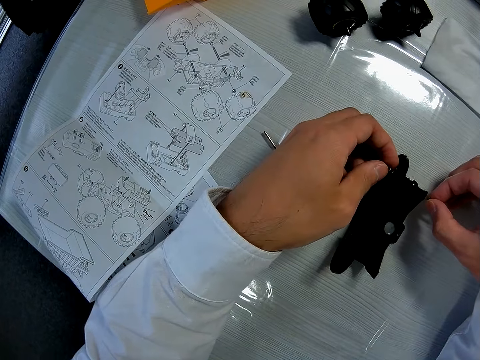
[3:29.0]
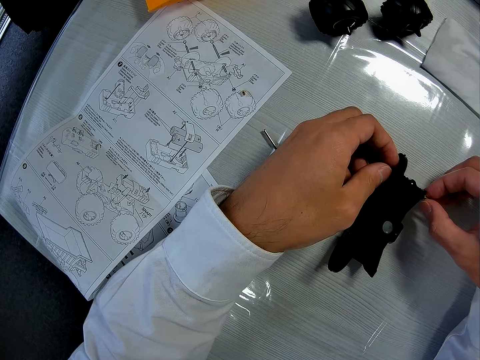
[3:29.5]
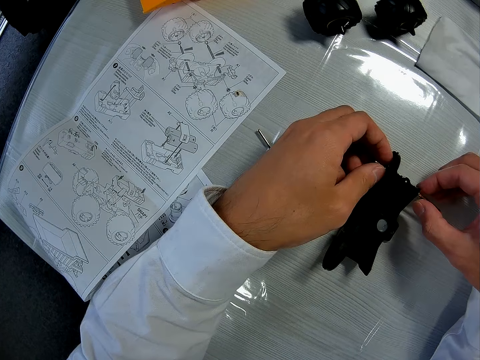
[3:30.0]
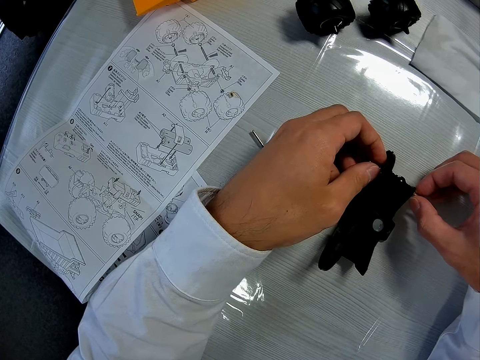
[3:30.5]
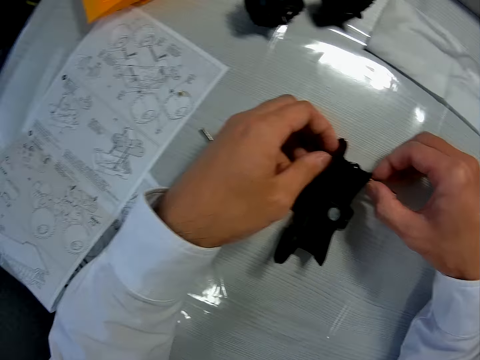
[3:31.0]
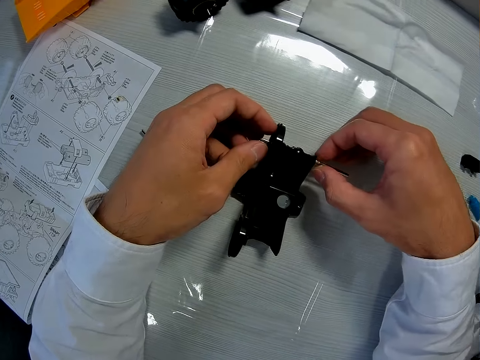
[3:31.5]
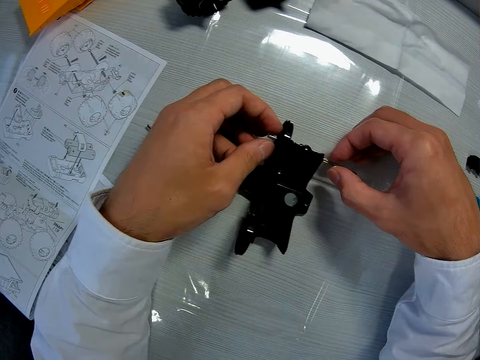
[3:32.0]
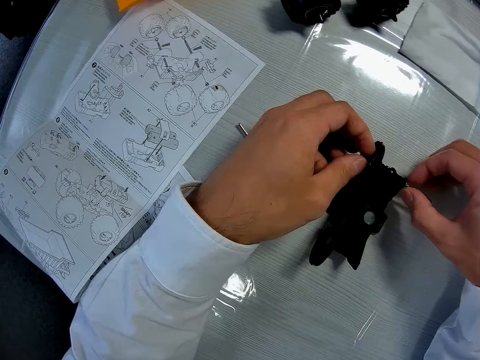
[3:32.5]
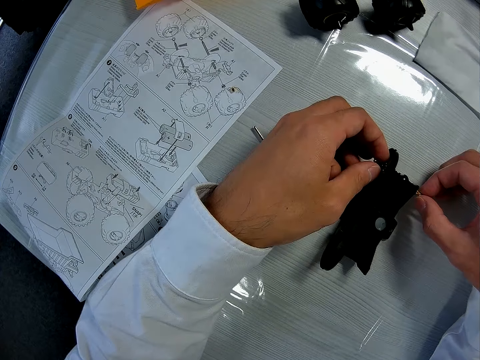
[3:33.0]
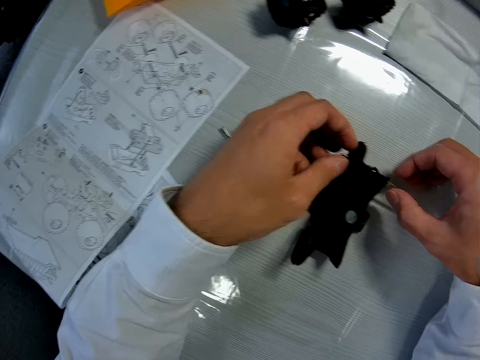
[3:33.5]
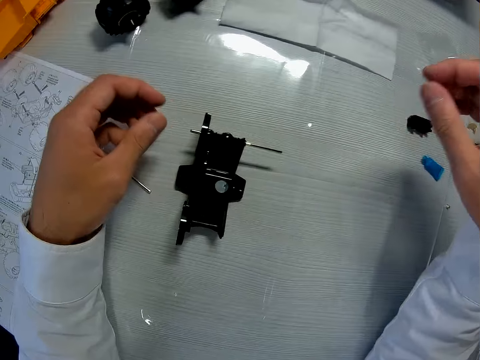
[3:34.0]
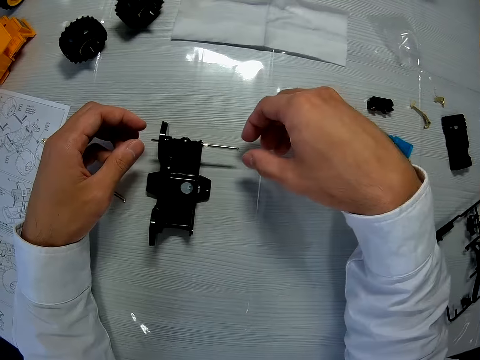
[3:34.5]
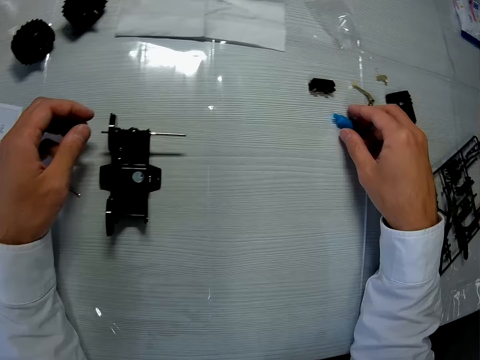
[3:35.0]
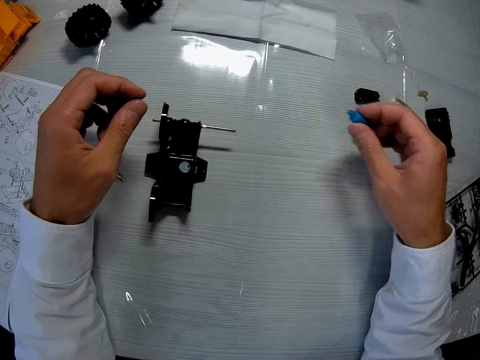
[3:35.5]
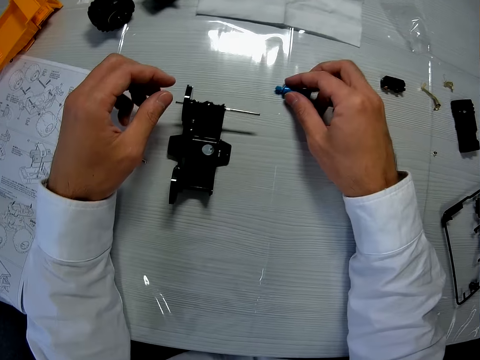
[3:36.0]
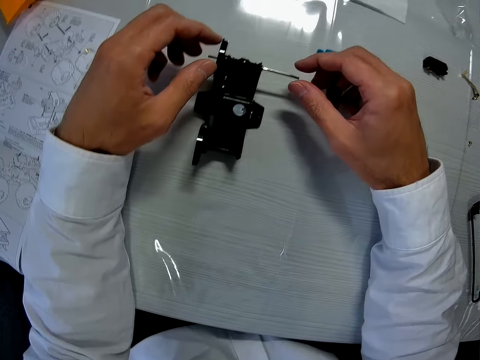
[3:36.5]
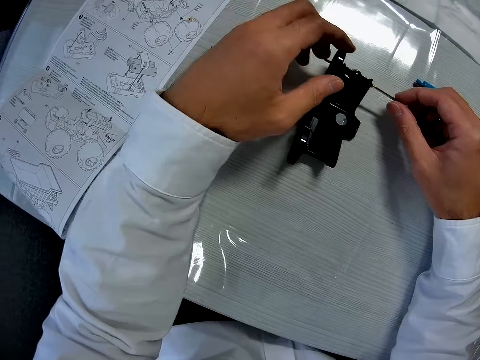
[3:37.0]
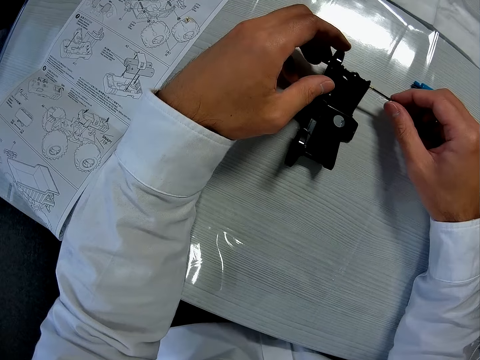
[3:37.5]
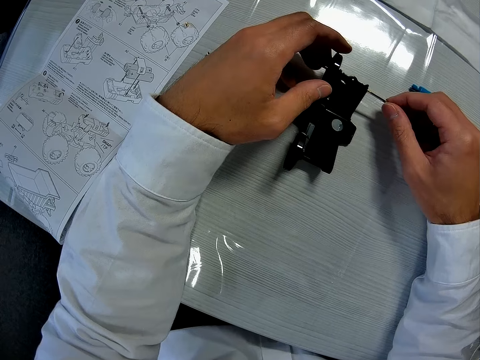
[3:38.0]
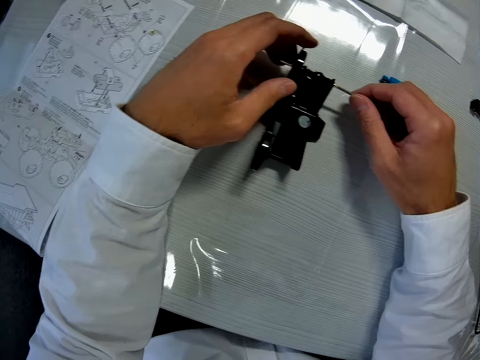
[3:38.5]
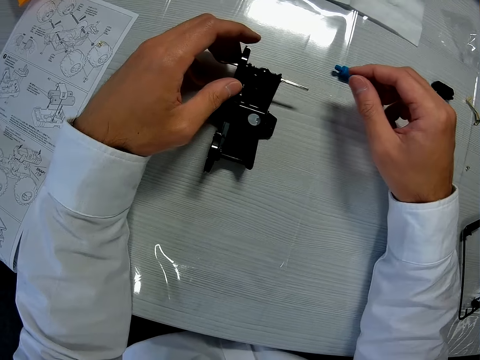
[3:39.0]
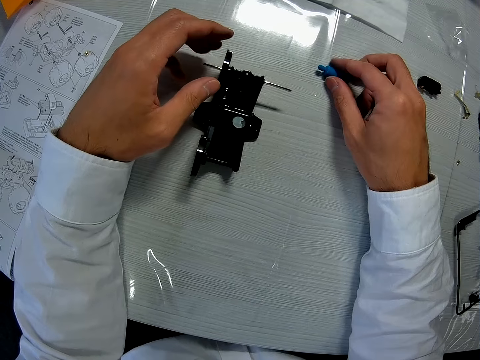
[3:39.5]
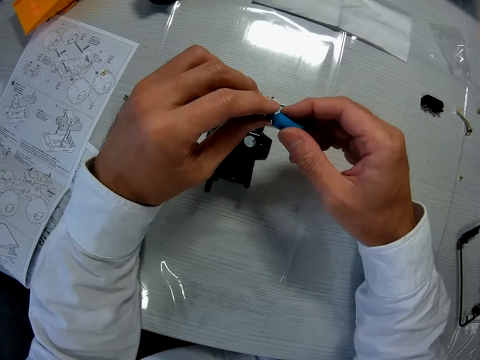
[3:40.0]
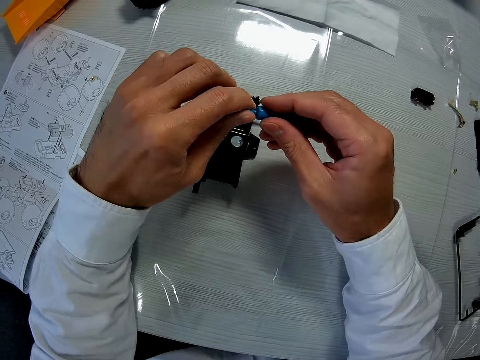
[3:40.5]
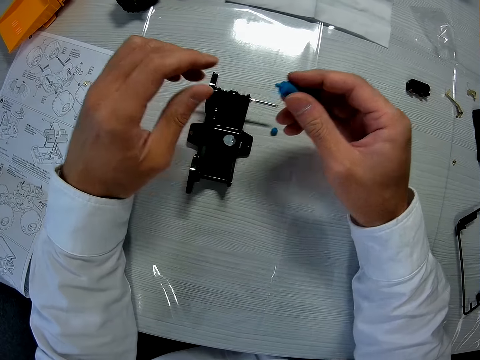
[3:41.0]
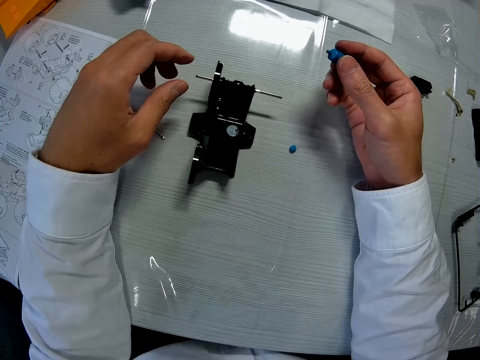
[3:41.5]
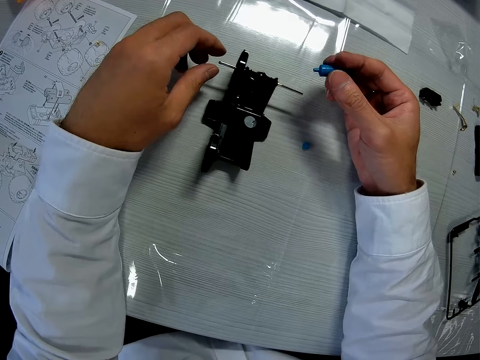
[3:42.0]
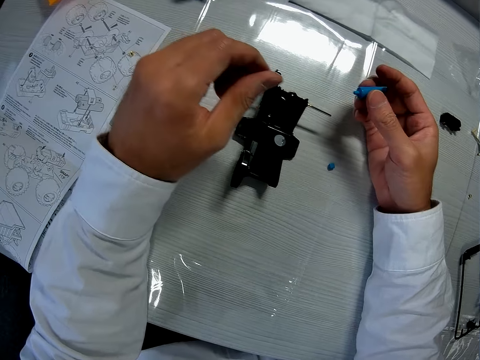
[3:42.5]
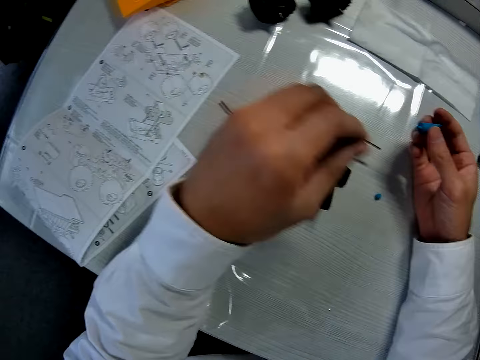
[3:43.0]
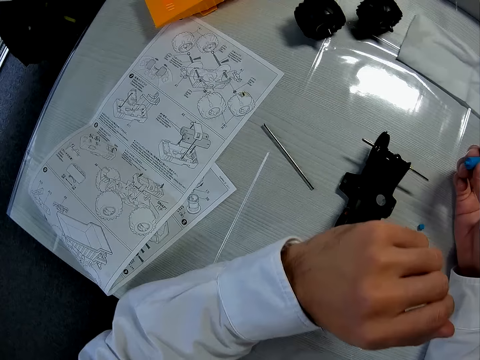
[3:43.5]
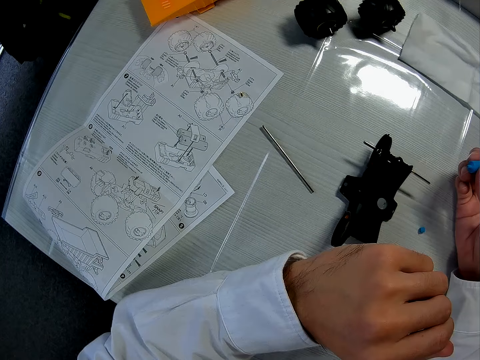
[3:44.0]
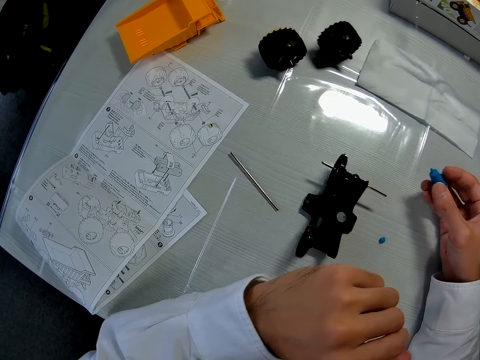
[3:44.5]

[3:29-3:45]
The camera wearer puts something in the start part. He picks up a glue container from the table. He drops the glue container on the table. He holds the start part in the axle shaft. He picks up the glue on the table. He opens the glue container with his hands. He holds the glue with his hand. He stands on the floor.

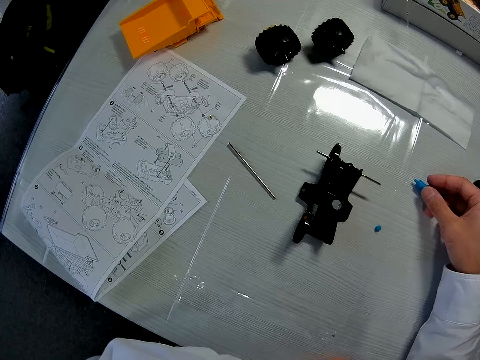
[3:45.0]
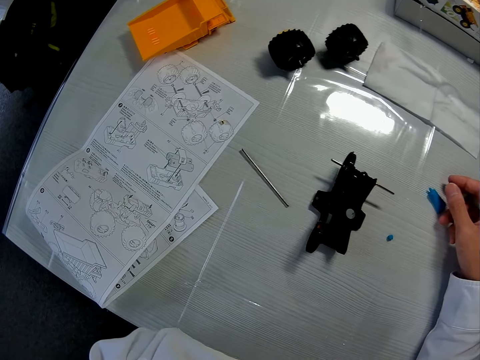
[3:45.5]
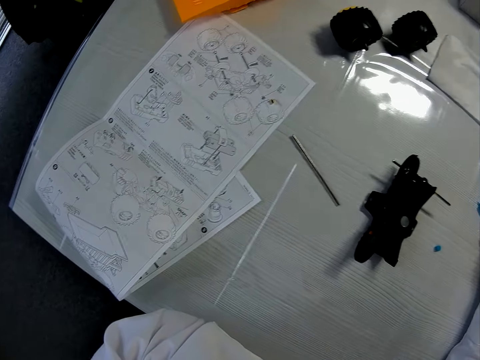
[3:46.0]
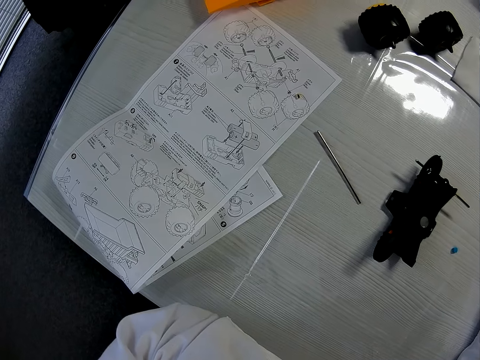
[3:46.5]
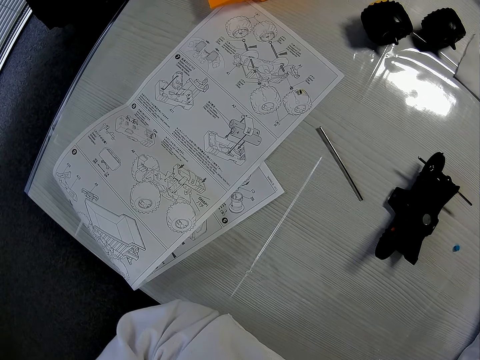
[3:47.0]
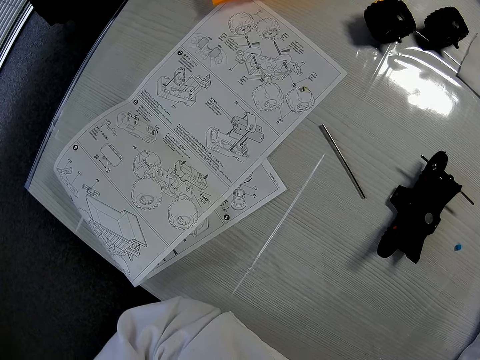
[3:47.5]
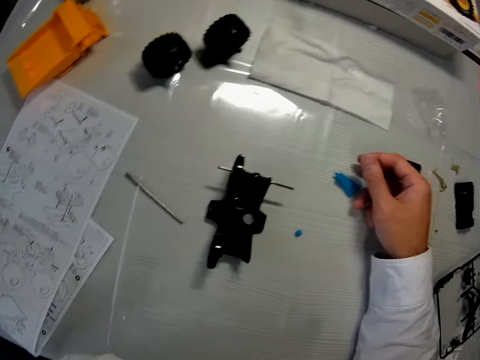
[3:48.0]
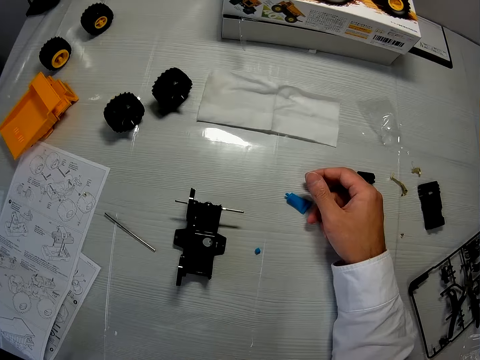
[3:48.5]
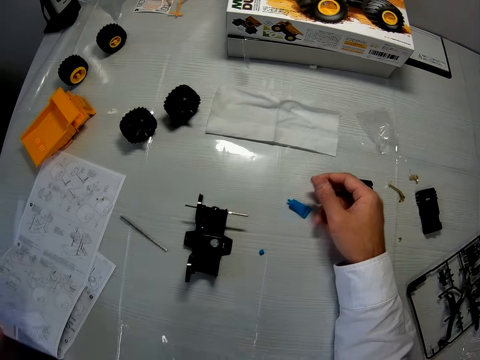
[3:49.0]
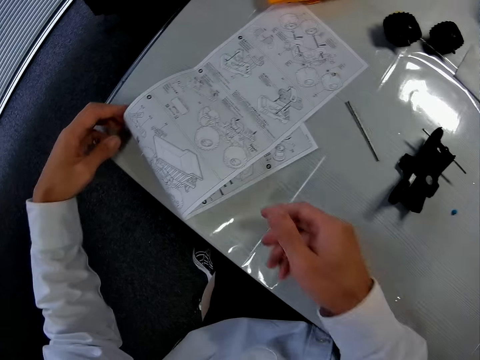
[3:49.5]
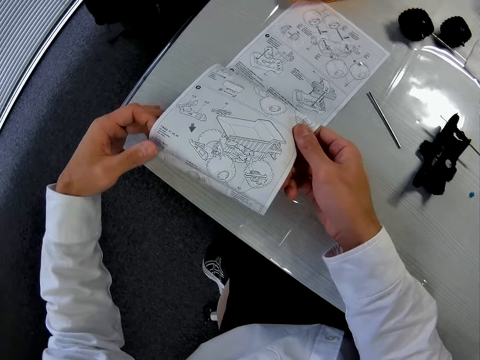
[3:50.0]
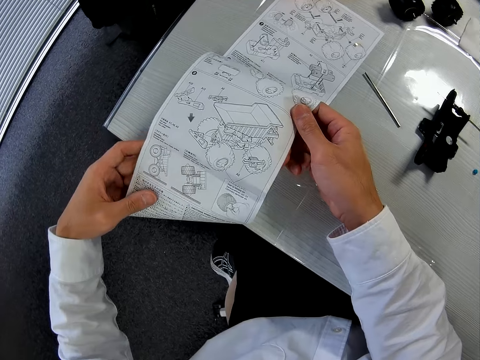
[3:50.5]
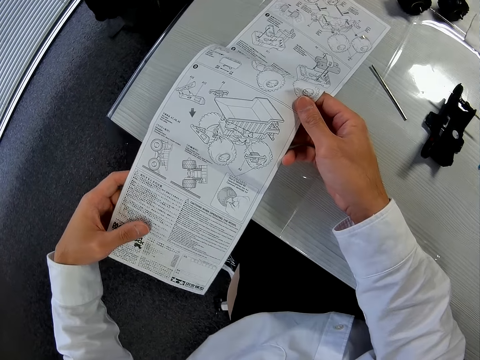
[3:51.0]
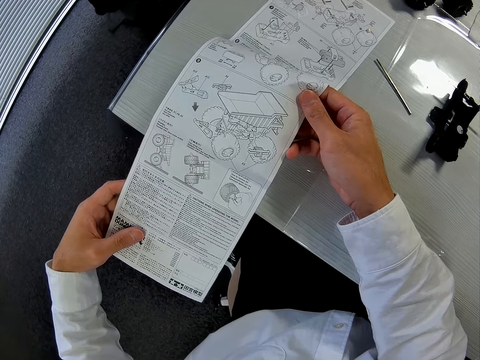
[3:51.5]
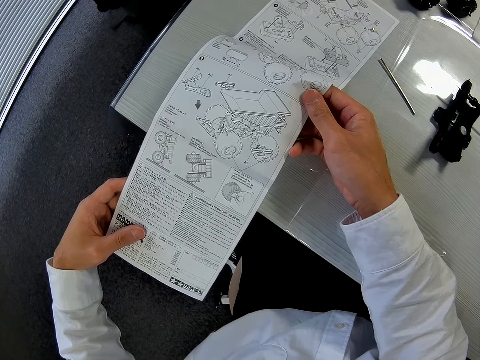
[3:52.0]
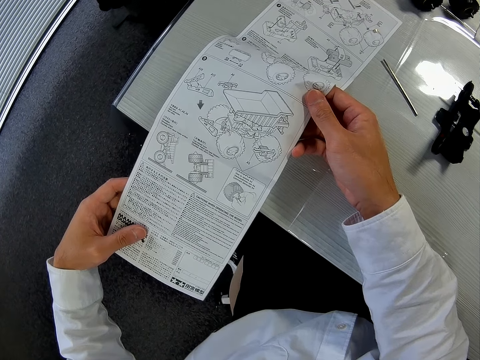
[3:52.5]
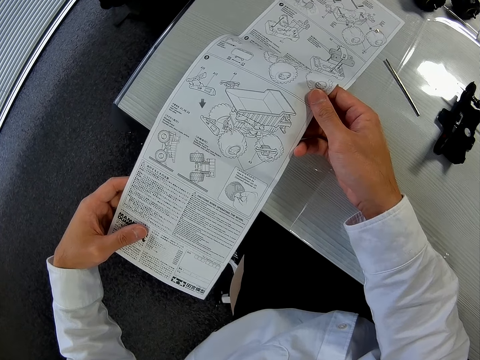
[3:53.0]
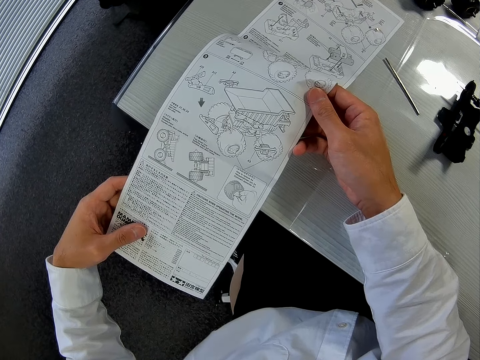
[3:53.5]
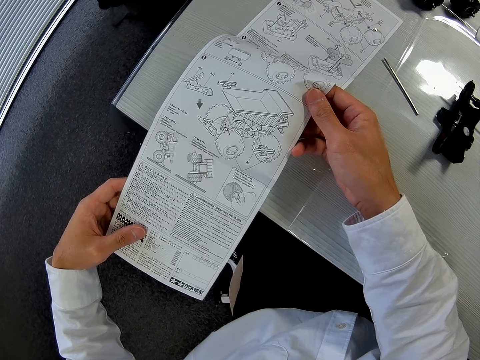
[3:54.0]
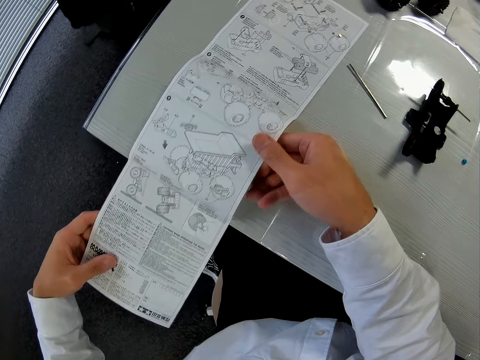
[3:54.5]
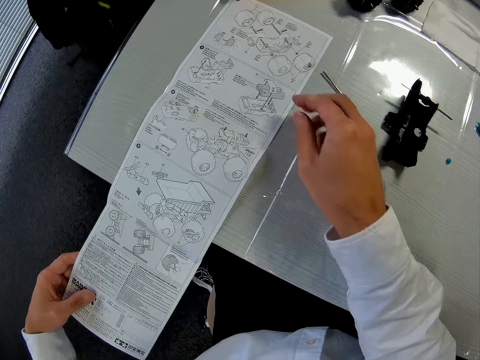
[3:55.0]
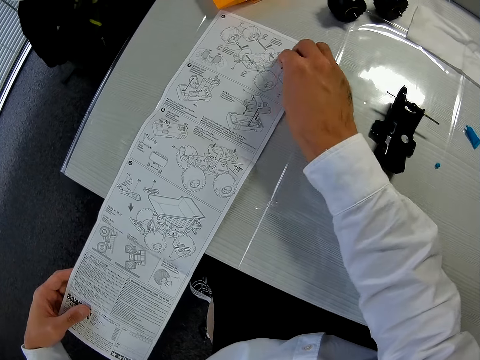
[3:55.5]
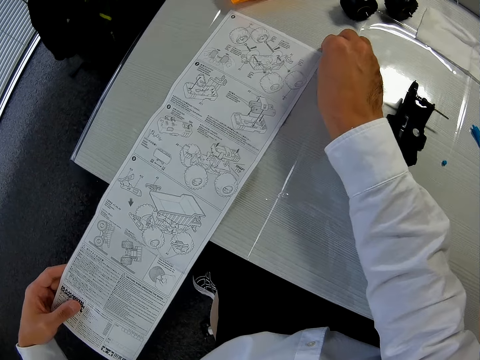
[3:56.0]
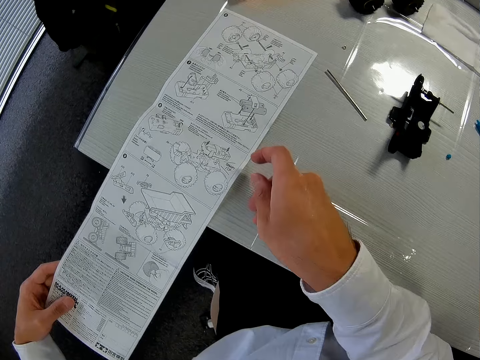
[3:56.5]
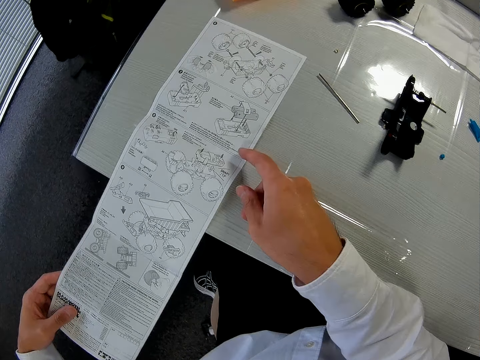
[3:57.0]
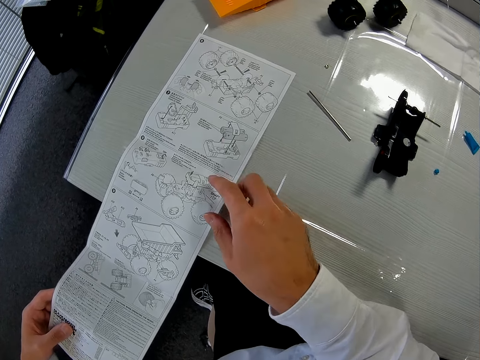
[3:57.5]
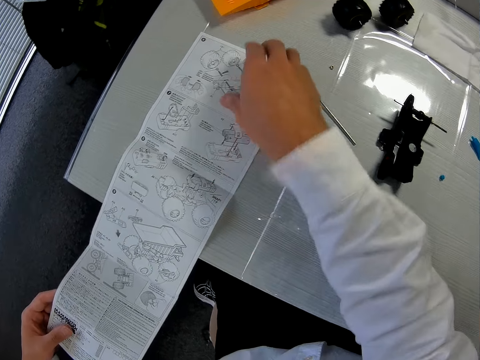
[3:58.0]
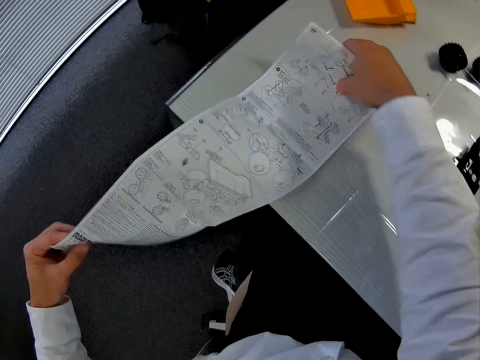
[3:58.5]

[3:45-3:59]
The camera wearer drops the glue container on the table. They stand on the floor. They hold the paper on the table. They check through the manual on the table. They remove something on the paper. They hold the paper on the table.
